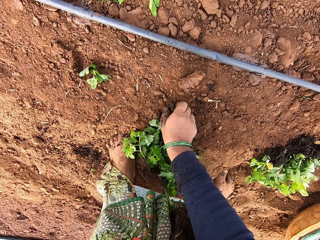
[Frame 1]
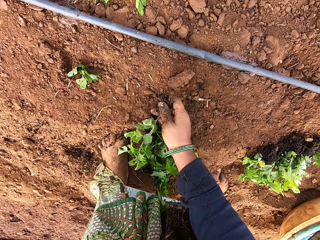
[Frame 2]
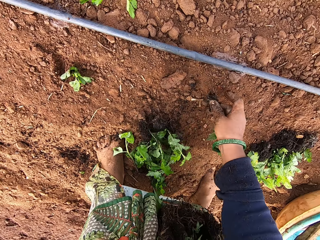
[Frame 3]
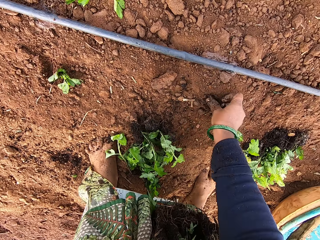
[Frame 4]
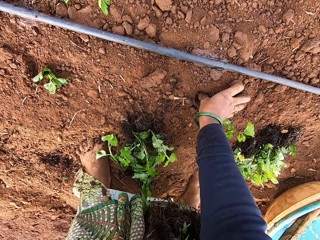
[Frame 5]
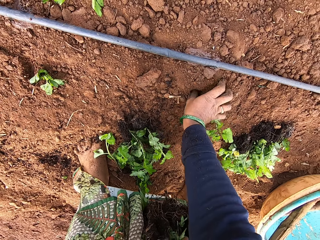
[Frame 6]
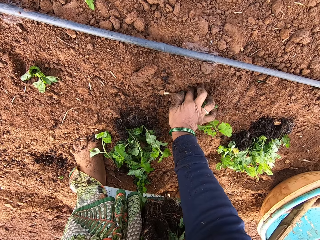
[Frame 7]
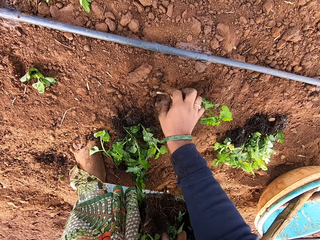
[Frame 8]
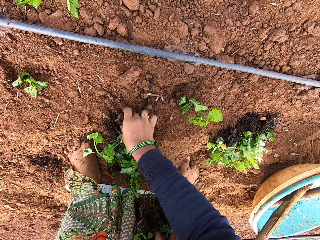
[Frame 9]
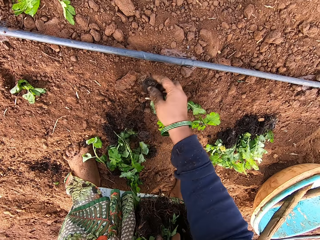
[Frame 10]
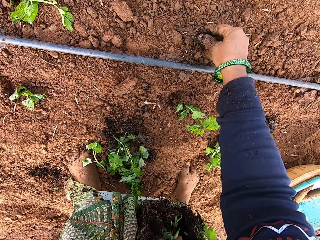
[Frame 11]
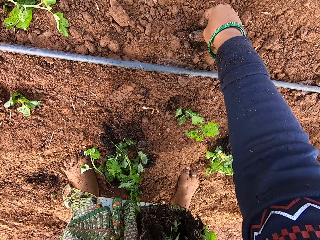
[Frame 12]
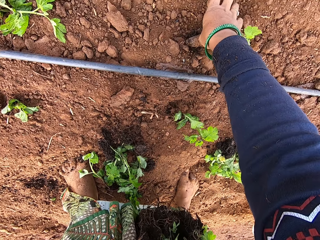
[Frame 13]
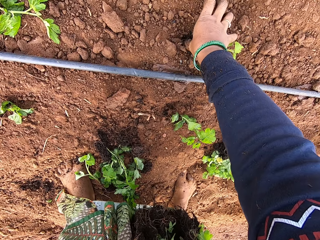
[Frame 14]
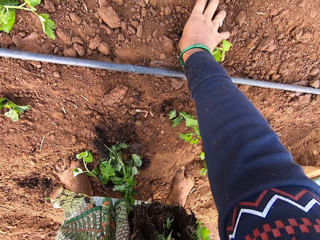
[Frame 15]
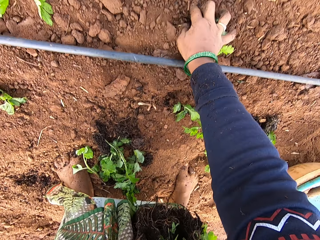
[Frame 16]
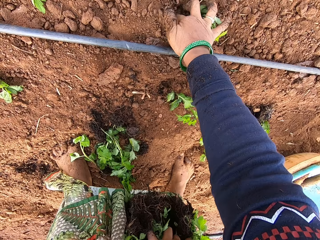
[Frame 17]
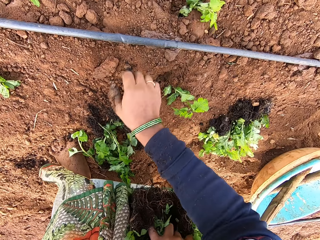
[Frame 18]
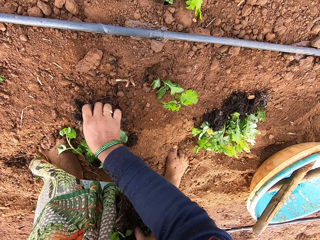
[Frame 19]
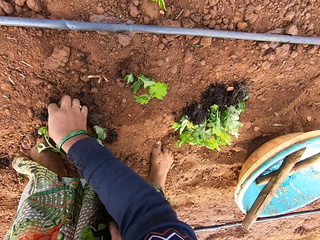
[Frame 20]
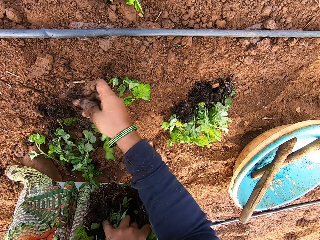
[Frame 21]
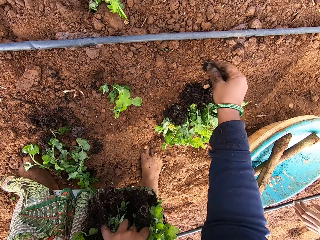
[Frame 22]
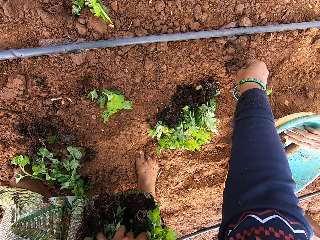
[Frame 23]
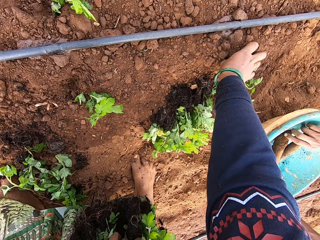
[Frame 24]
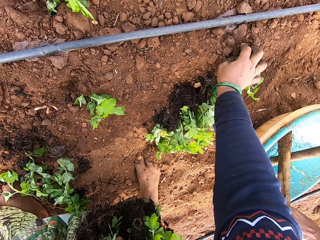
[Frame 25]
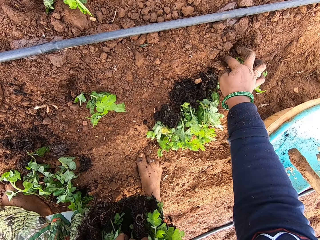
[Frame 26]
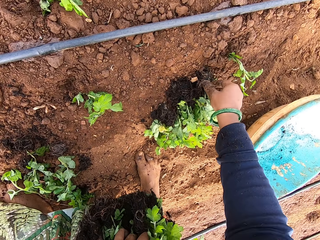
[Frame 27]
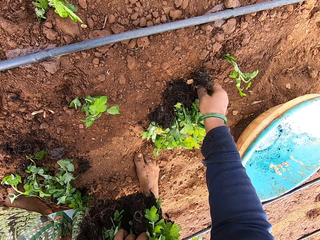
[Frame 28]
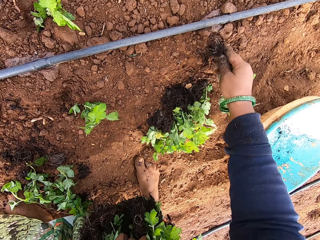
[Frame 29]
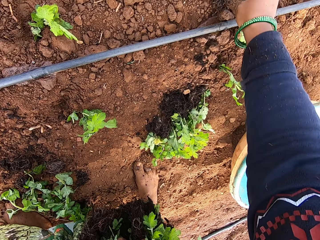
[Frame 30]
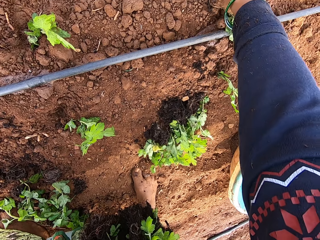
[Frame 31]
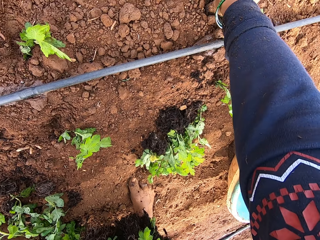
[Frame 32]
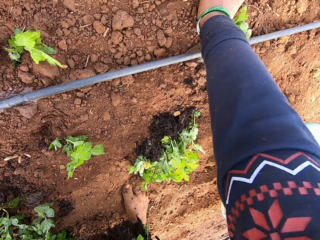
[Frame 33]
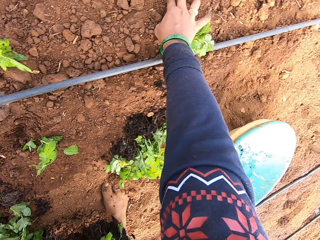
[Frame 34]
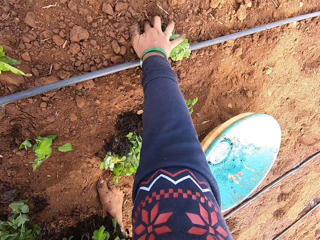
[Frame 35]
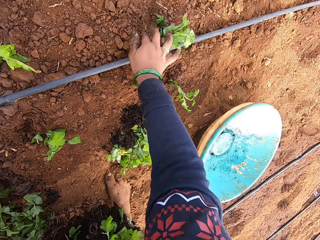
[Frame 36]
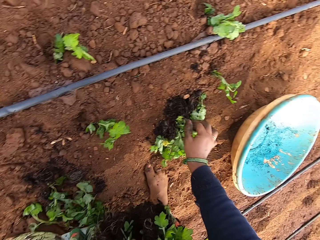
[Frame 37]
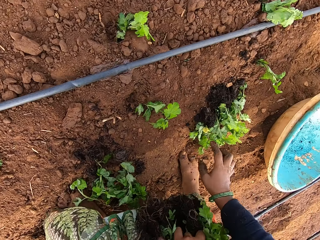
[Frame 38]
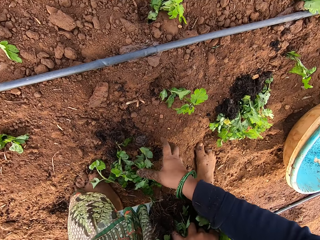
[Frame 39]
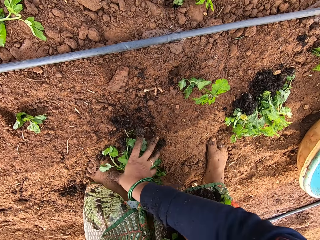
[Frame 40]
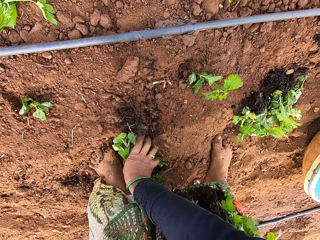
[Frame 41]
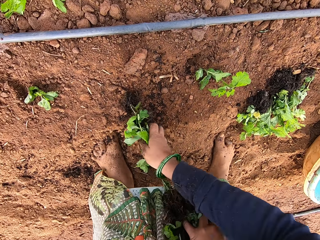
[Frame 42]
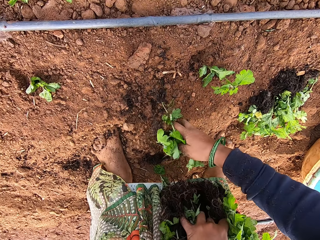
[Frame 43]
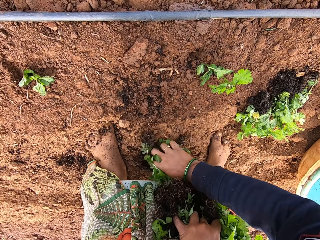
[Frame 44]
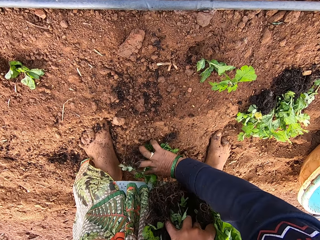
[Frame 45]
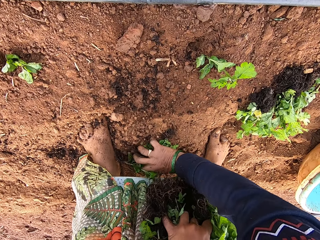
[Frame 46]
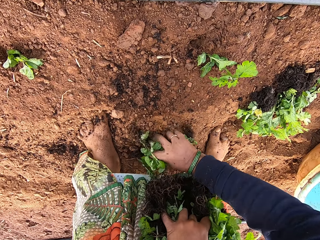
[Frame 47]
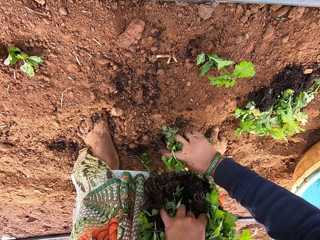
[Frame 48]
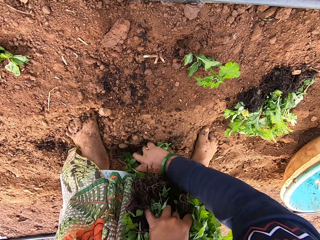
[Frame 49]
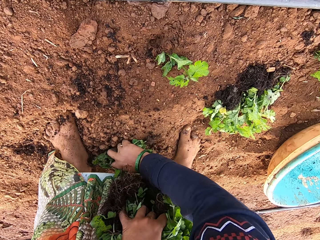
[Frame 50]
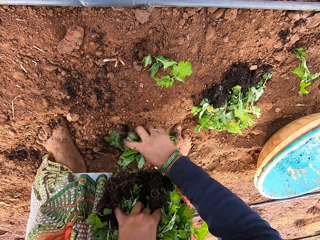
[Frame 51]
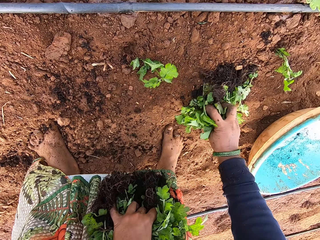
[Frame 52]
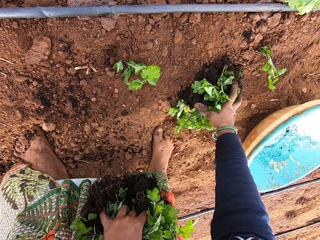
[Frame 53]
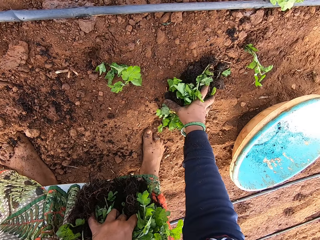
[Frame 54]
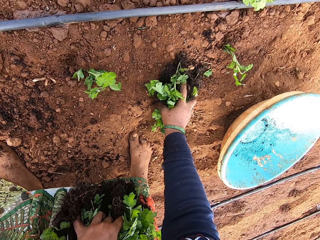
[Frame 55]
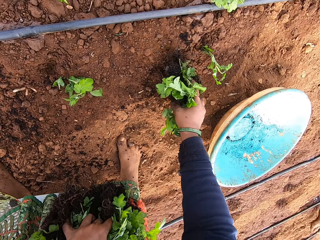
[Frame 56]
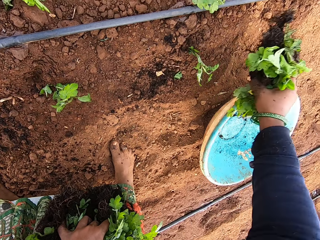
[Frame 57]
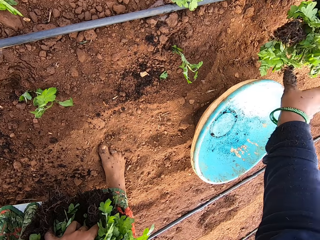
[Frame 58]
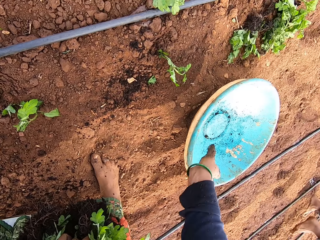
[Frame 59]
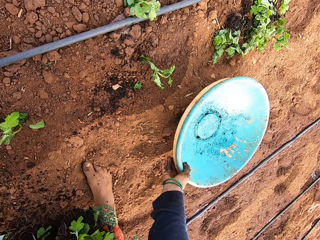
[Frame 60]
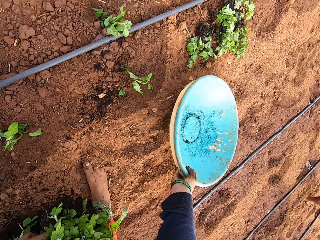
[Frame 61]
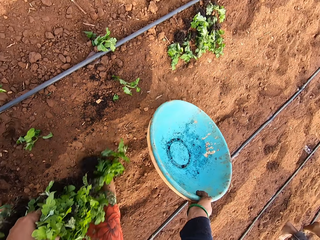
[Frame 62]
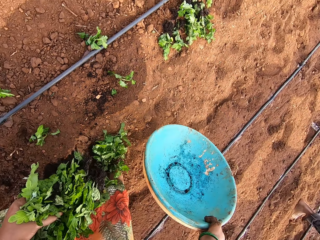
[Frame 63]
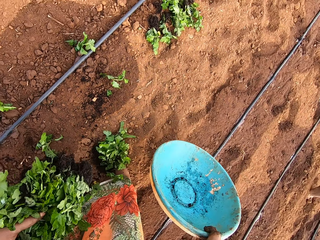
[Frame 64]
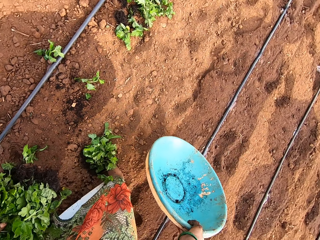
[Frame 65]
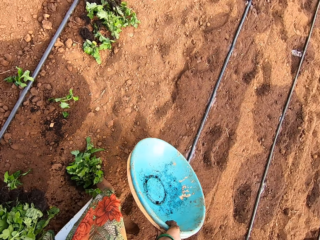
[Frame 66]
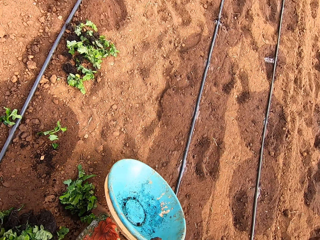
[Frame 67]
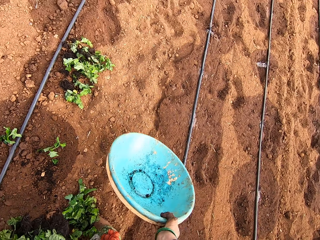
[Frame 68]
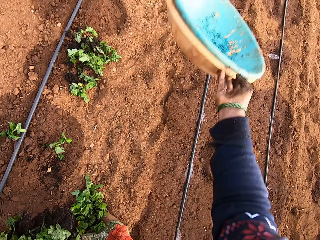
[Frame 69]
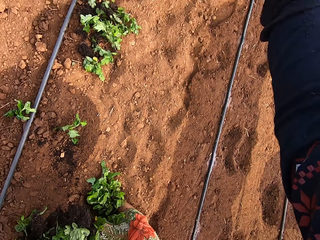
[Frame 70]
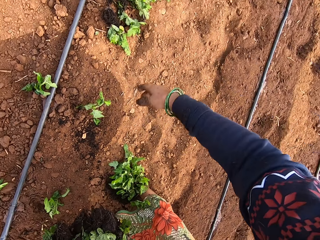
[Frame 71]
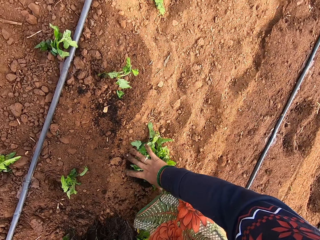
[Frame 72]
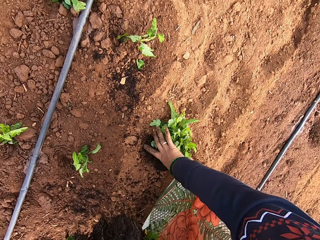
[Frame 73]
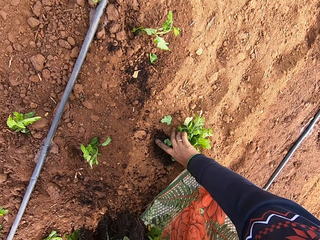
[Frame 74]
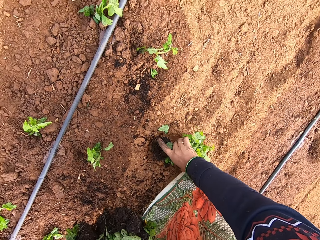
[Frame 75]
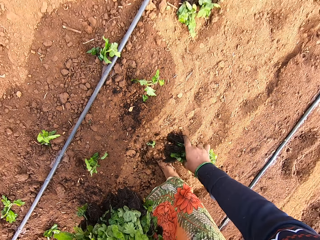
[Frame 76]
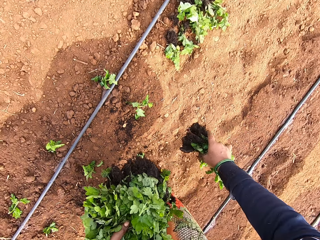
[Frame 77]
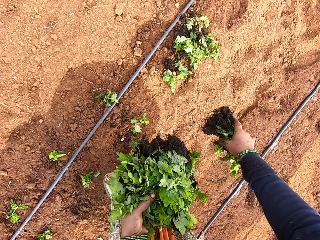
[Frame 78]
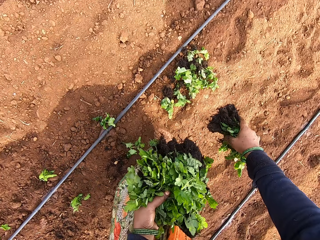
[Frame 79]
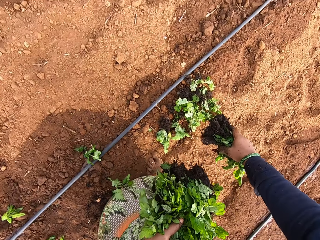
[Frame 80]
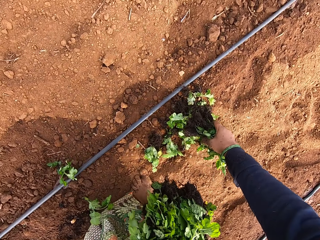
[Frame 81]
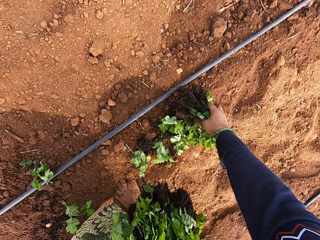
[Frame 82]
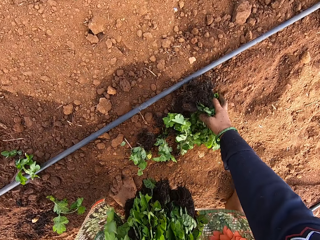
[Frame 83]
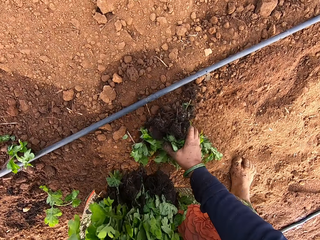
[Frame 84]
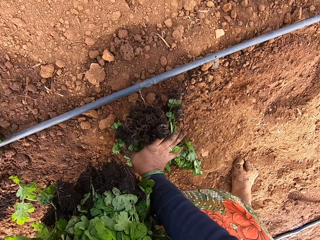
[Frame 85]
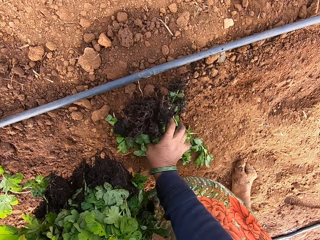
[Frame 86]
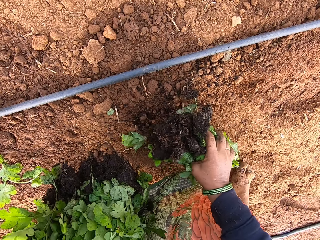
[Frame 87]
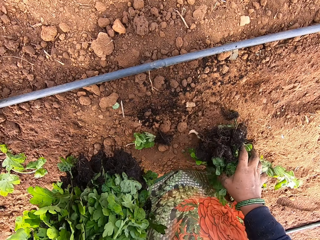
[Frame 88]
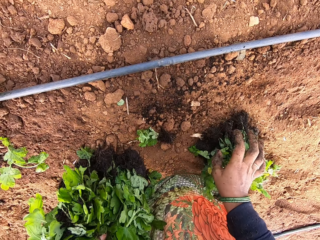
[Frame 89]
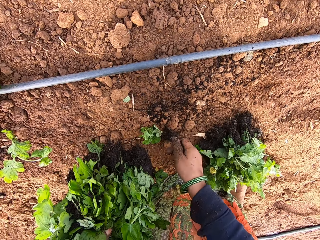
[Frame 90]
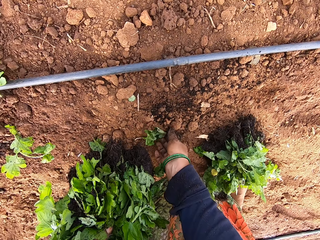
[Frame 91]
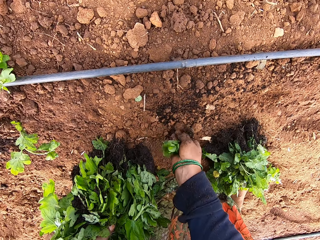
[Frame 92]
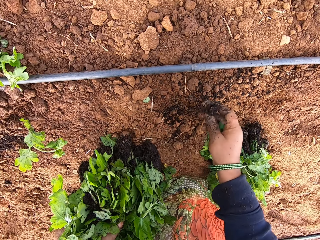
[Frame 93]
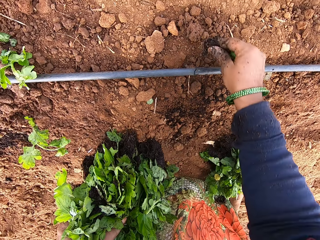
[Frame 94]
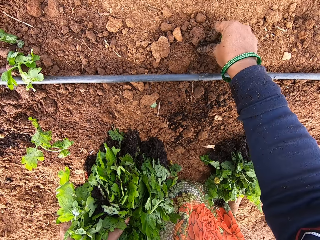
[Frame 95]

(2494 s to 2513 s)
The camera wearer takes a seedling from the seedlings on the ground with her right hand. She plants the seedling in the ground with her right hand. She takes a seedling from the seedlings on the ground with her right hand. She plants the seedling in the ground with her right hand. She takes a seedling from the seedlings on the ground with her right hand. She plants the seedling in the ground with her right hand. The woman takes a stick from the bowl on the ground with her right hand. The camera wearer takes a seedling from the seedlings on the ground with her right hand. She plants the seedling in the ground with her right hand. She packs the seedlings from the ground with her right hand. She throws the seedlings in her right hand on the ground. She takes the bowl from the ground with her right hand. She throws the bowl in her right hand on the ground. She takes the other seedlings from the ground with her right hand. She packs the seedlings from the ground with her right hand. She drops the seedlings in her right hand on the ground. She takes a seedling from the ground with her right hand.

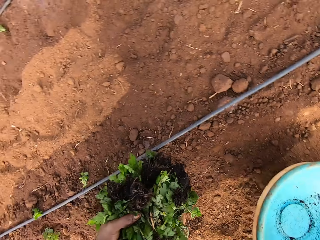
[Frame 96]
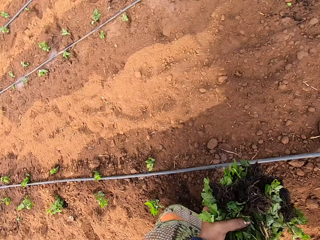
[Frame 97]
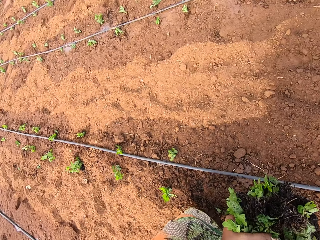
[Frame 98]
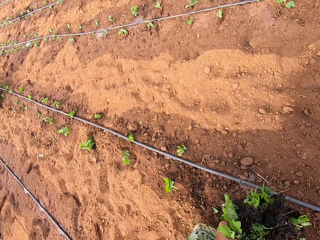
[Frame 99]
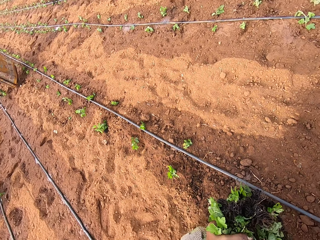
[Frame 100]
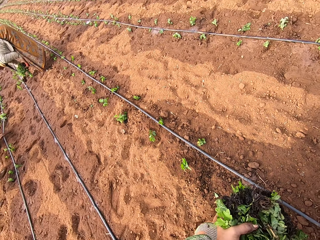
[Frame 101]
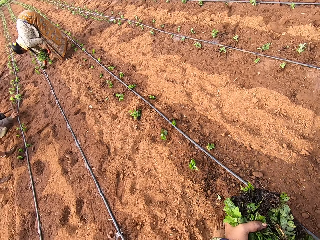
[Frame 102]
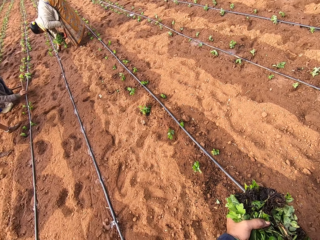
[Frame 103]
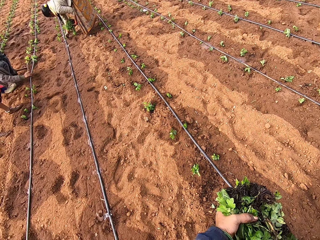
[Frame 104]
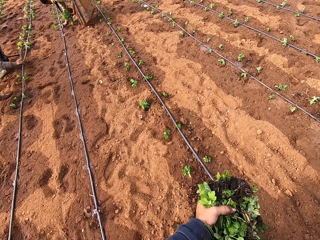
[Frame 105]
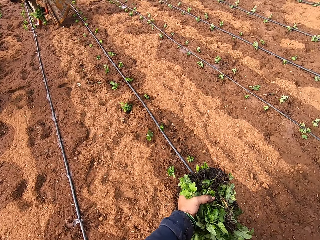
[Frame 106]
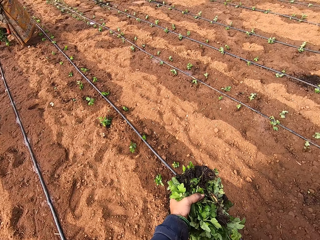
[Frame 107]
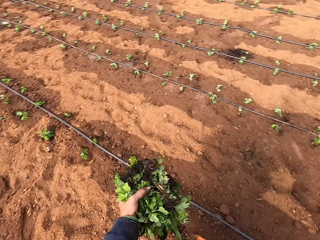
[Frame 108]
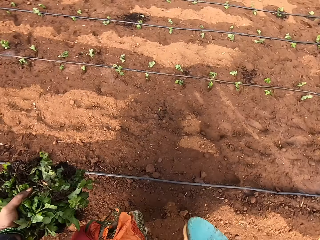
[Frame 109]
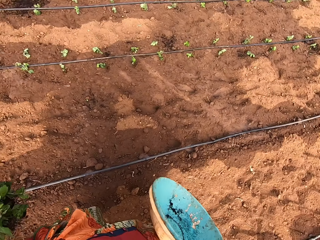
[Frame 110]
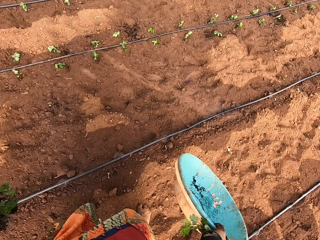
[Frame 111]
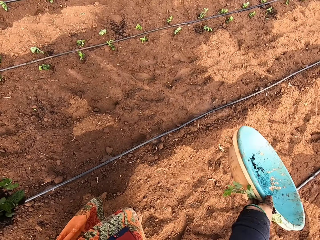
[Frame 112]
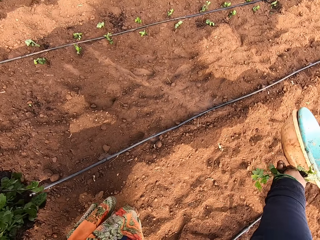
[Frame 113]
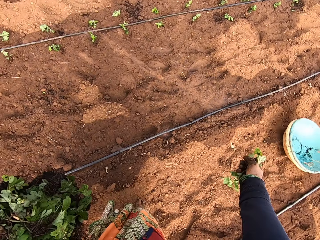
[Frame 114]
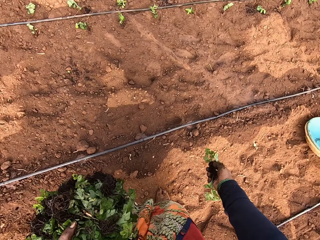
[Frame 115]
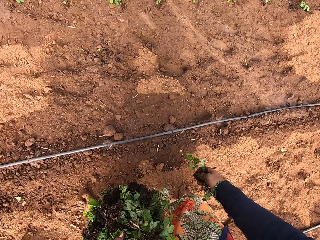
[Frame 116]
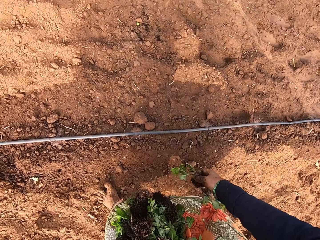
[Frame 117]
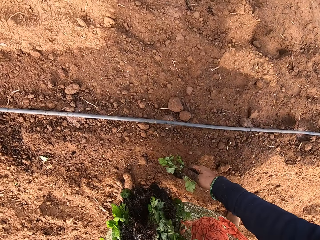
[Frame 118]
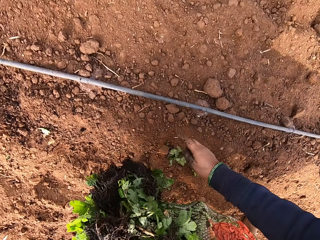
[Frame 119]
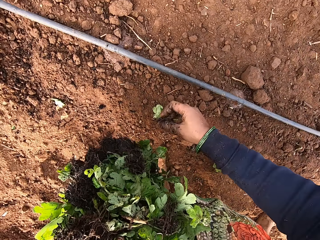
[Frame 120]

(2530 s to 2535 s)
The camera wearer takes the bowl from the ground with her right hand. She throws the bowl in her right hand on the ground.
